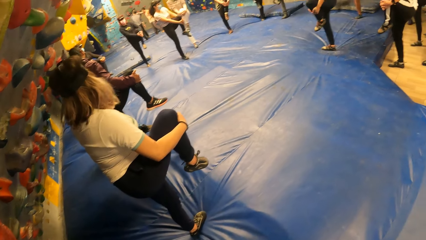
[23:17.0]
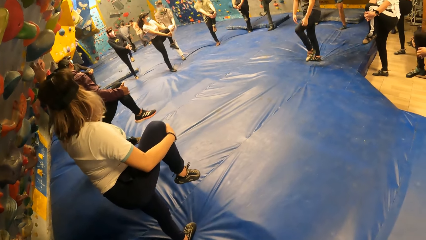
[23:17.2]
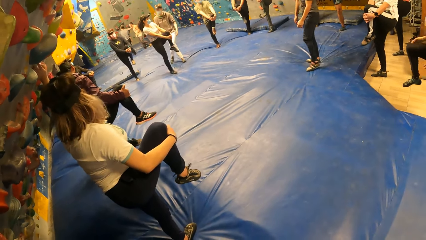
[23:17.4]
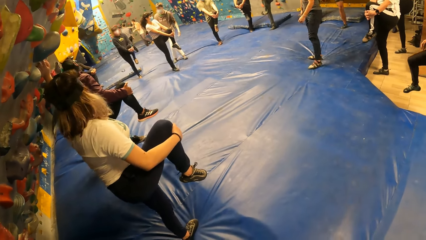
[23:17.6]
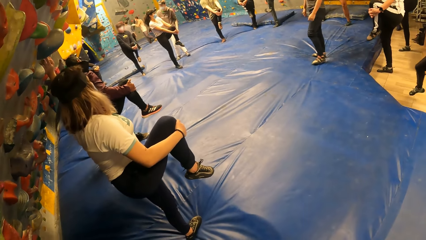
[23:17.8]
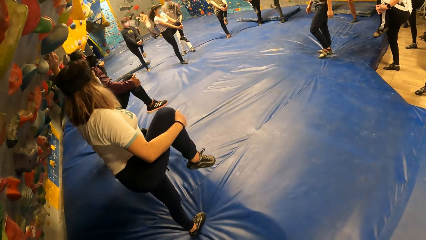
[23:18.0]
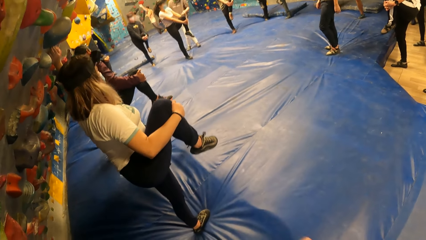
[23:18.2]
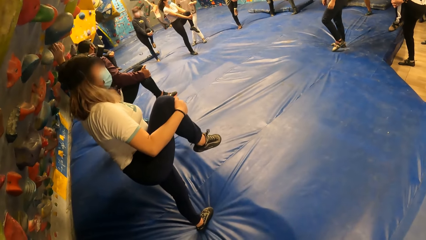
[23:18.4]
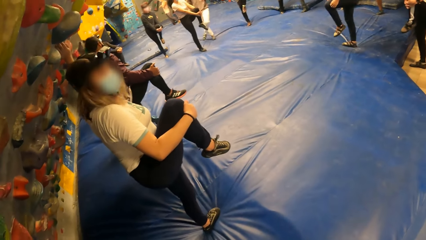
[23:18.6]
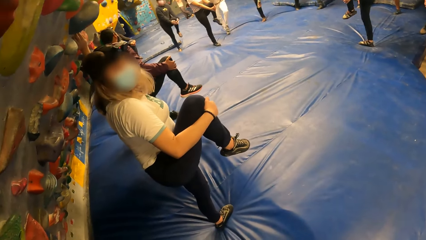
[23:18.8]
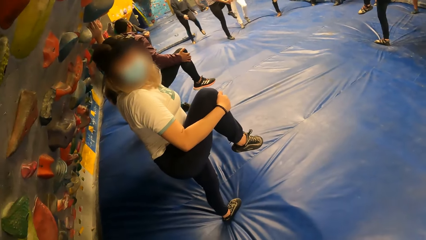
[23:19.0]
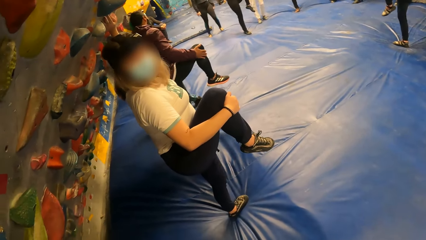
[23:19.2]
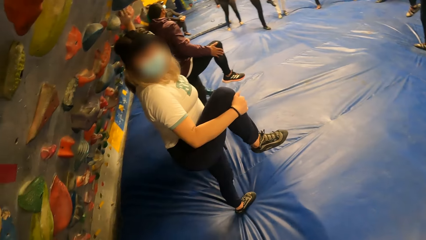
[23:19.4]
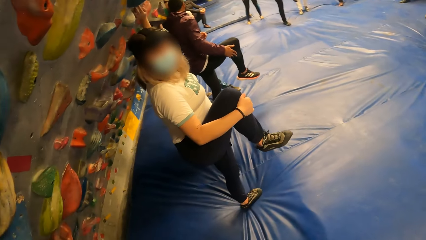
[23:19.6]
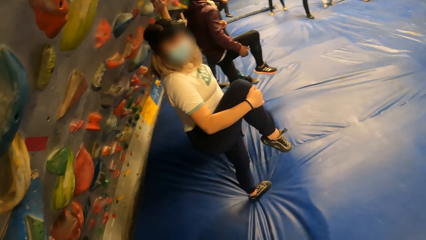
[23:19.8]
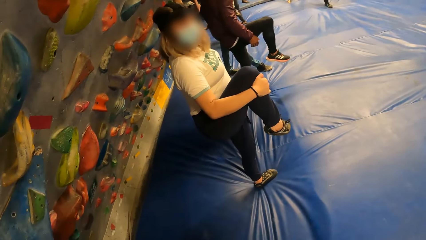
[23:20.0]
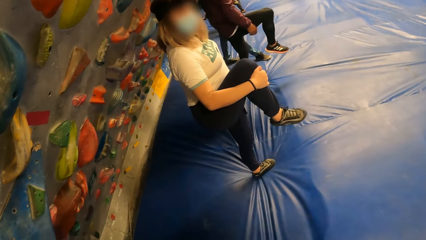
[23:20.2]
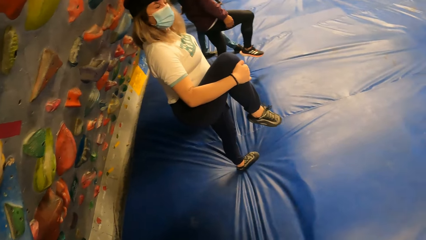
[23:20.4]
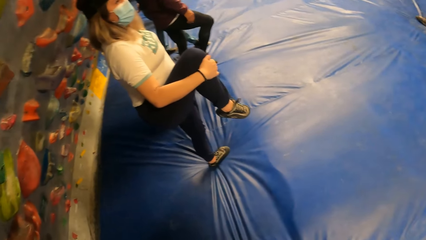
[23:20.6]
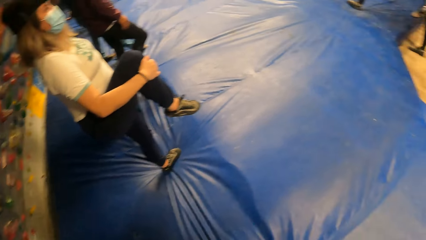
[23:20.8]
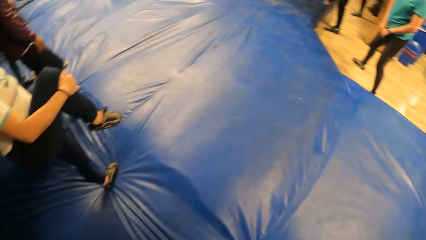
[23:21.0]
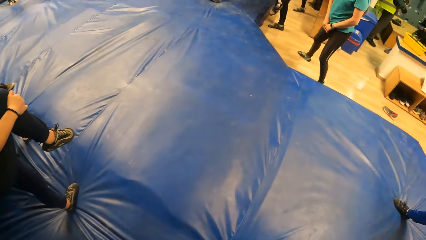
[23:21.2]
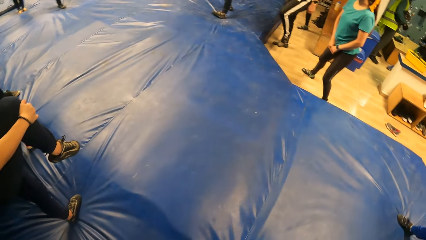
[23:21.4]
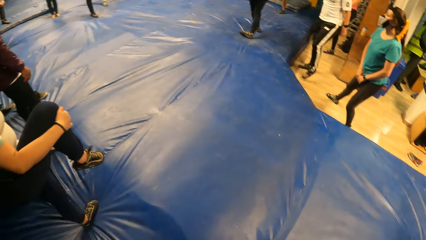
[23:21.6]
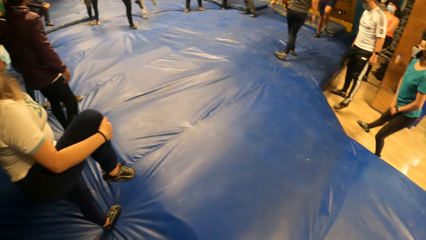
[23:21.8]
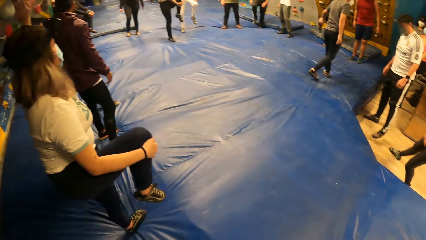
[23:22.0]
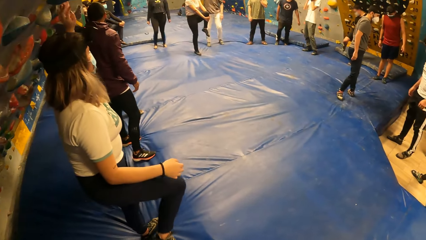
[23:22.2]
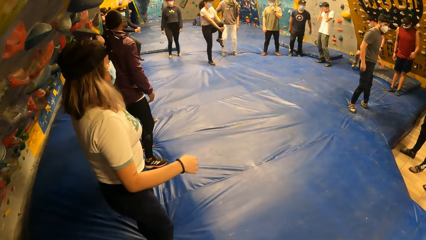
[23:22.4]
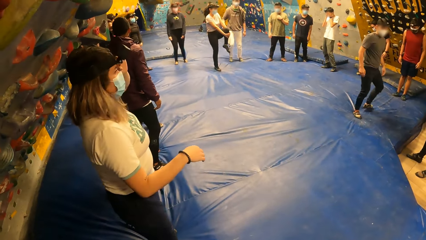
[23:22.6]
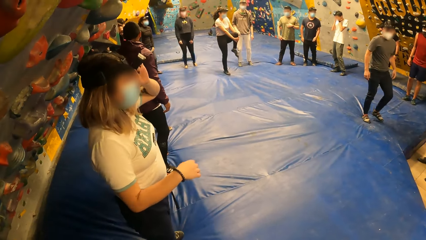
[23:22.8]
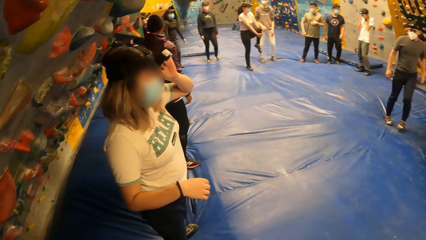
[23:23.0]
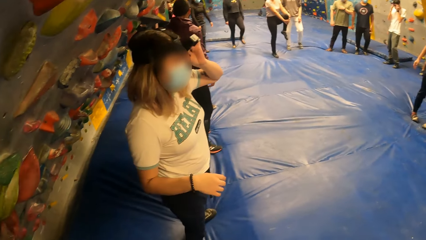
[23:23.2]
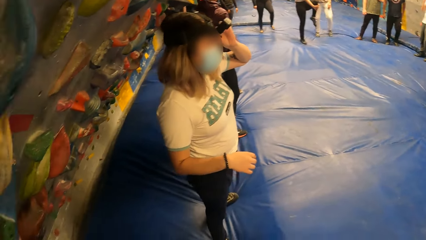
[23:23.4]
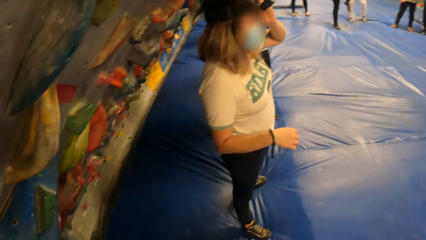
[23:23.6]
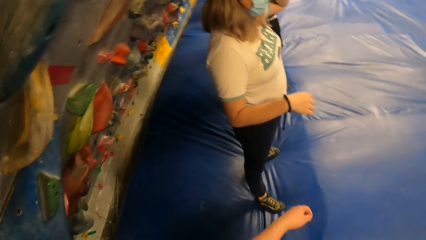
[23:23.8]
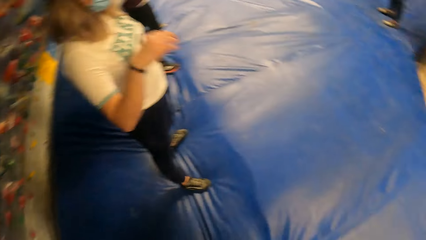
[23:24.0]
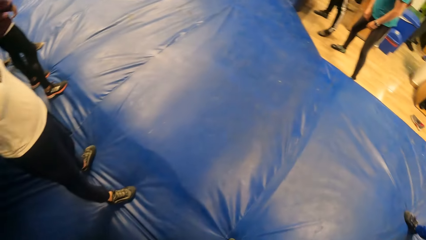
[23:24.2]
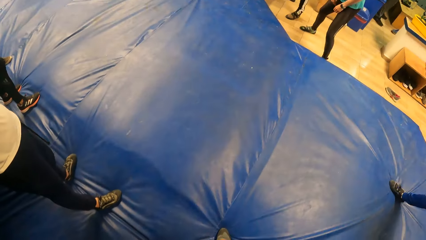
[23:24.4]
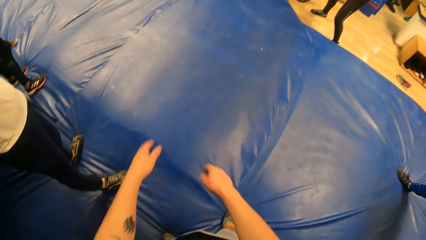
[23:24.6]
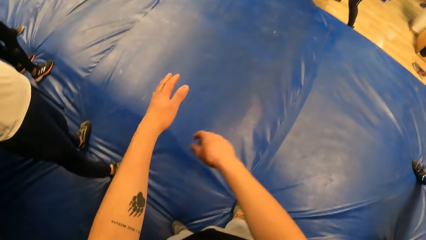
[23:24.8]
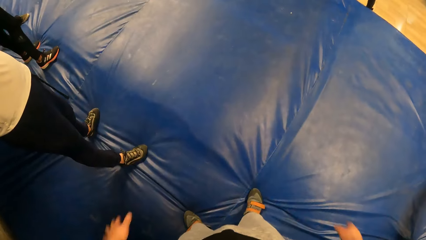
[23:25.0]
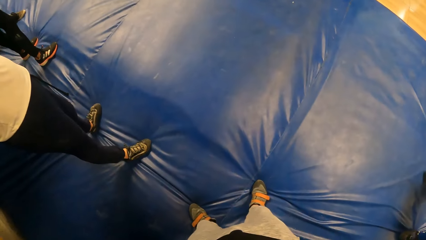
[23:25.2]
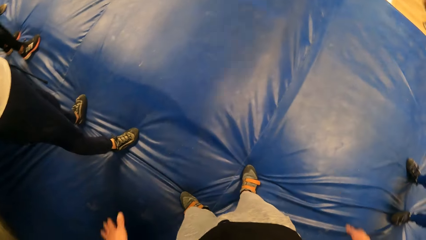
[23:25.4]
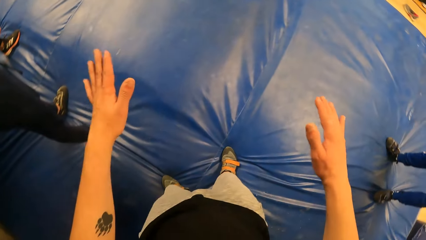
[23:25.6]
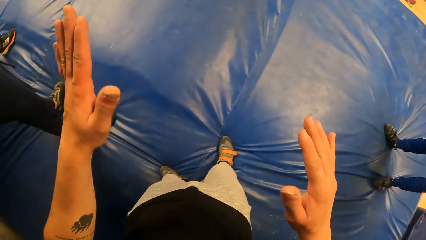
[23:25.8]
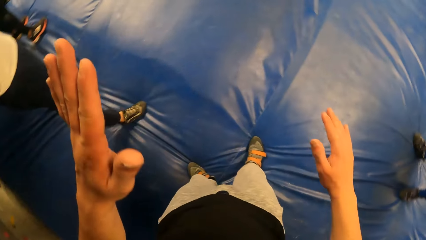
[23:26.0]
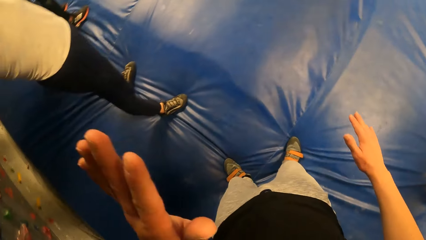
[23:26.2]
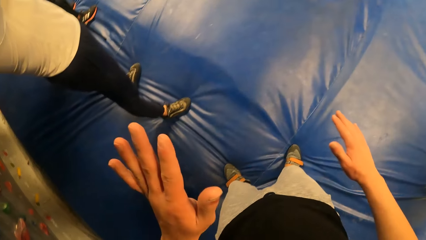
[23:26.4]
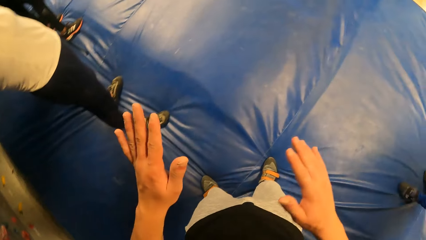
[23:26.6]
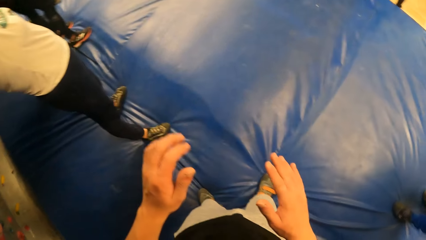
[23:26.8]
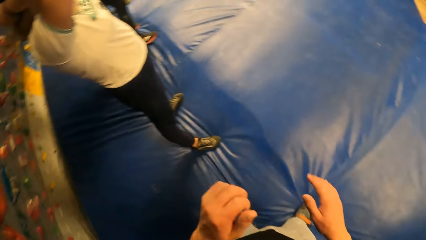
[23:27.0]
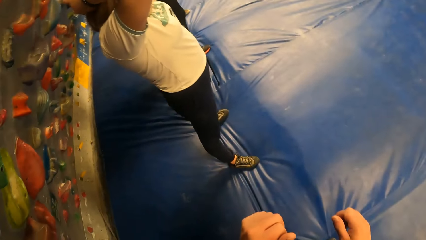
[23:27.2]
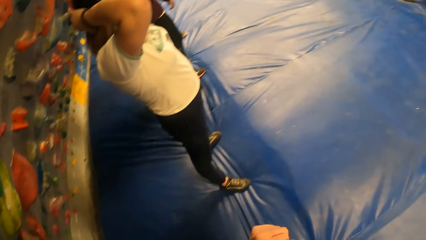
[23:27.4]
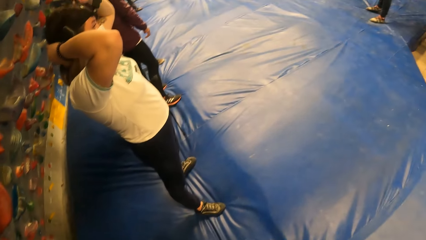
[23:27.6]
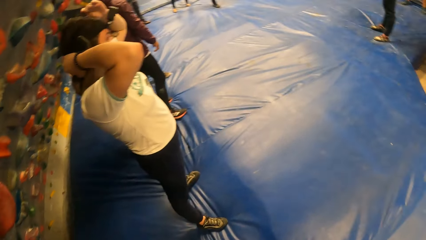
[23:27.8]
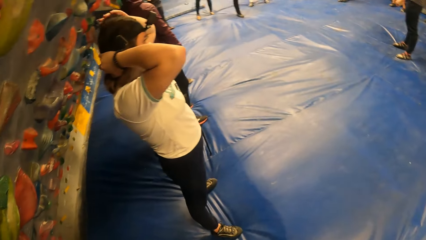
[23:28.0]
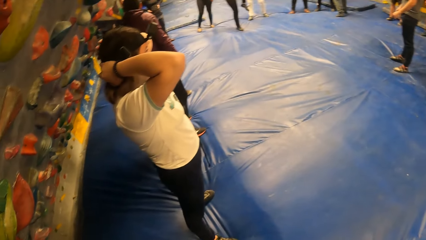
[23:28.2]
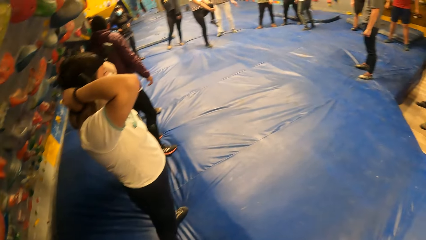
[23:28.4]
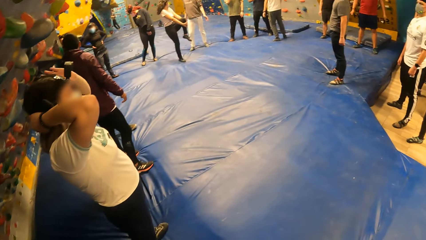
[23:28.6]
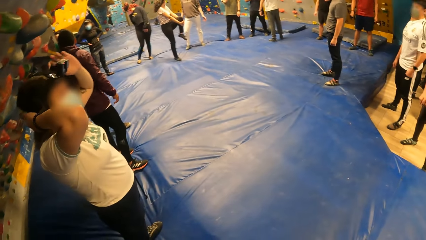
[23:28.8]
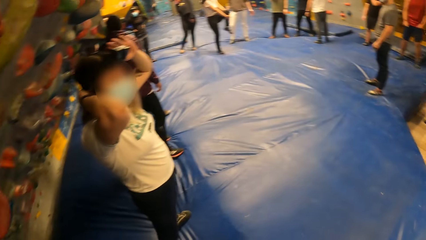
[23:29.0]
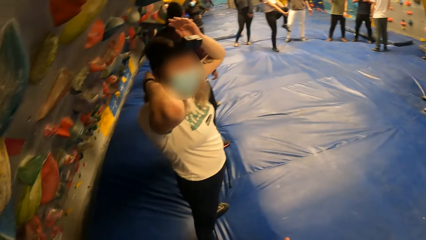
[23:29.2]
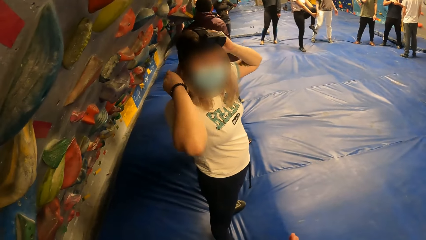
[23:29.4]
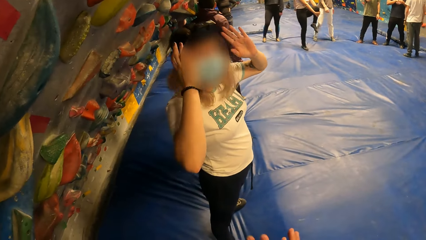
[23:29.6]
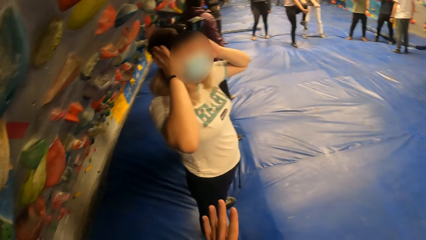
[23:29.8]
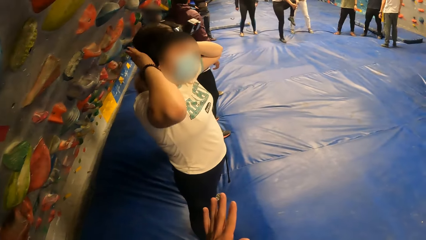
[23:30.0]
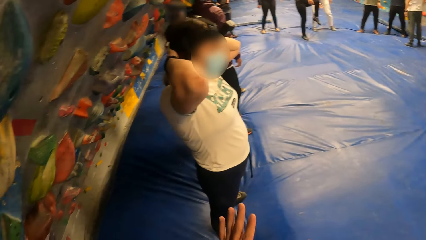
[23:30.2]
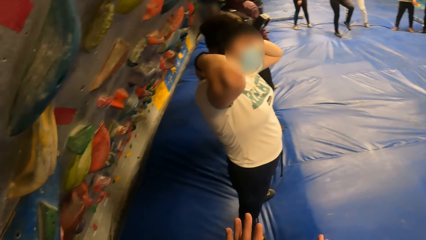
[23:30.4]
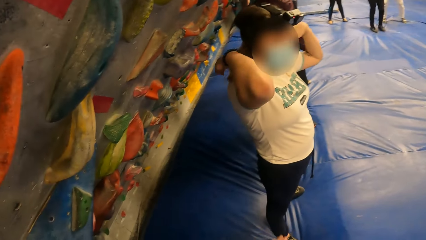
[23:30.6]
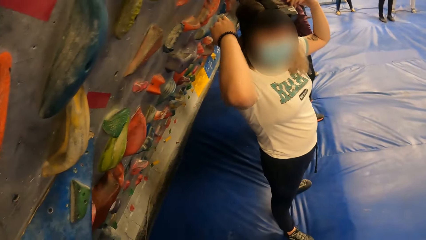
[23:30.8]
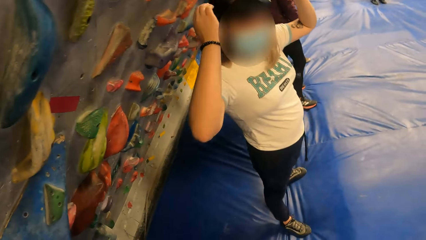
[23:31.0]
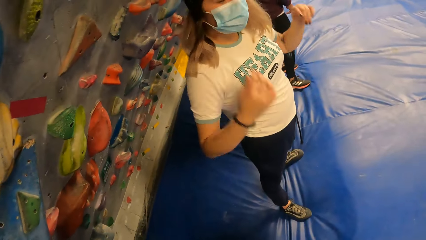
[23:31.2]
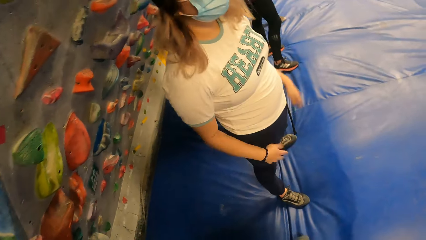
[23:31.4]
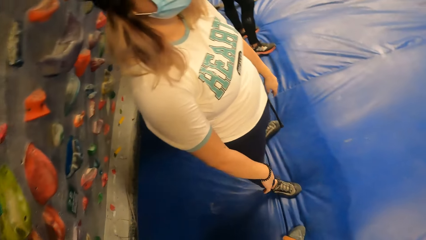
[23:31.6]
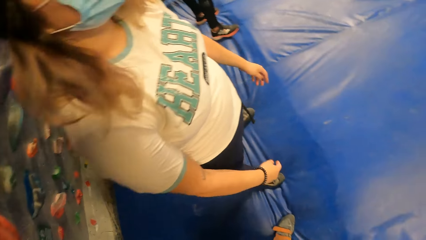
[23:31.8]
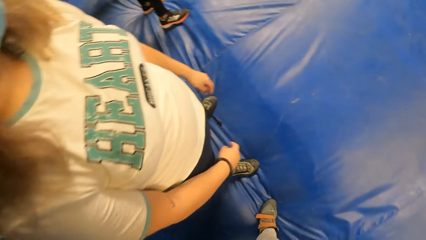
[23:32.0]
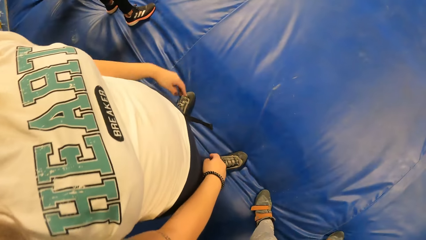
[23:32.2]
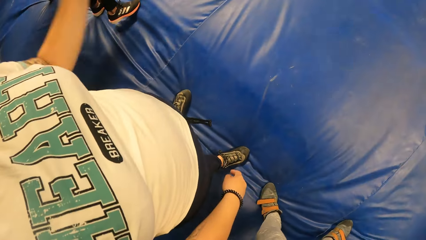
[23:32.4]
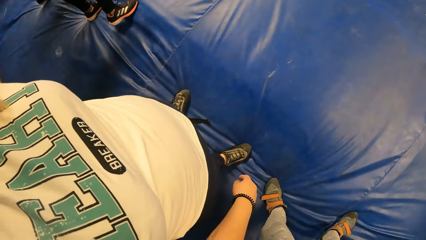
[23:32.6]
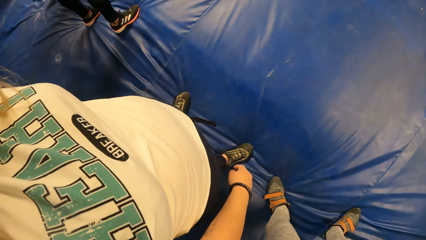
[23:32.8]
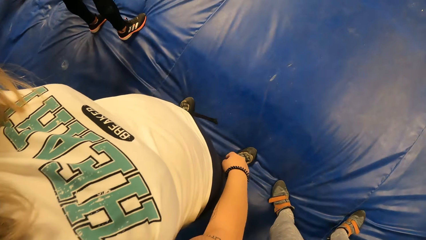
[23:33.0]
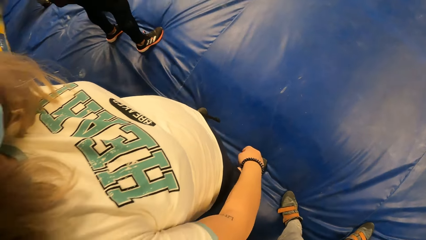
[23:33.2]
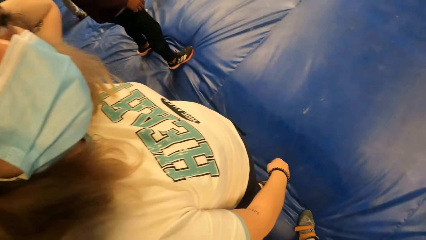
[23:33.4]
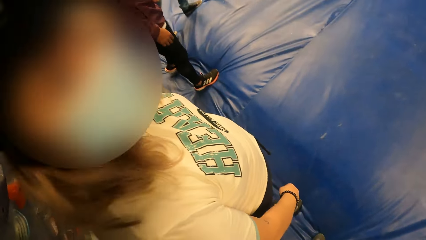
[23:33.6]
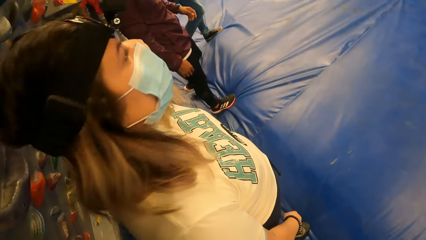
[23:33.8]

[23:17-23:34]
A woman holds the right leg with the hands. The woman releases the leg and puts the leg down. The woman touches the camera. The camera wearer swings the hands. The woman touches the hair. The woman makes the hair.
